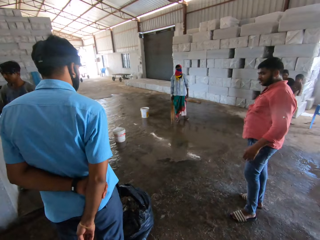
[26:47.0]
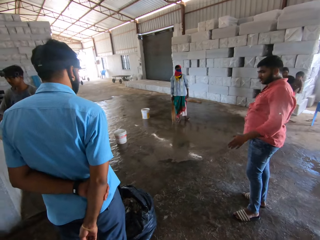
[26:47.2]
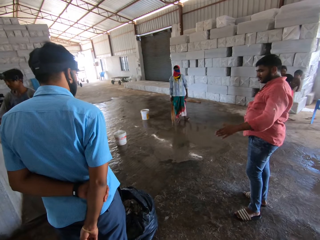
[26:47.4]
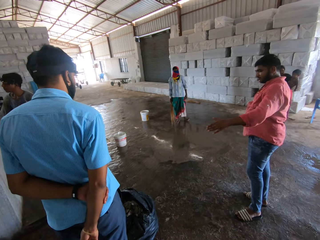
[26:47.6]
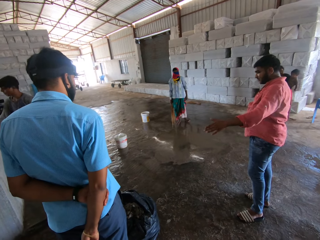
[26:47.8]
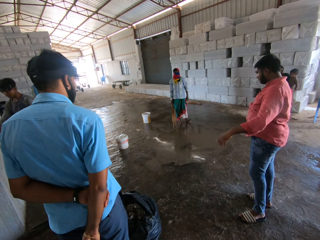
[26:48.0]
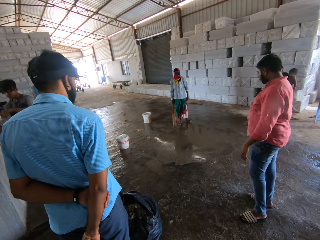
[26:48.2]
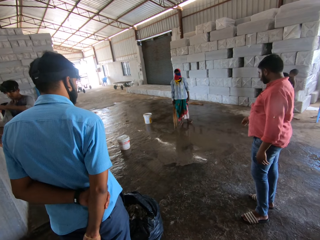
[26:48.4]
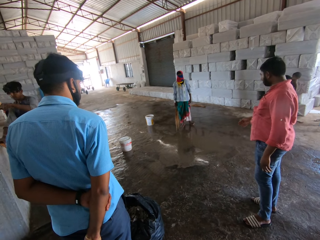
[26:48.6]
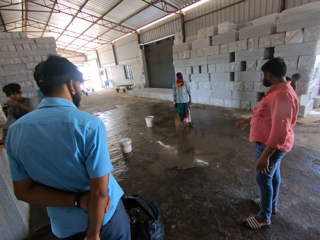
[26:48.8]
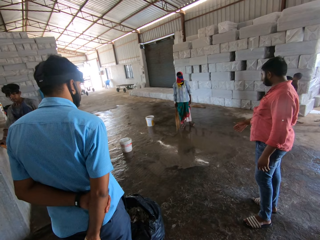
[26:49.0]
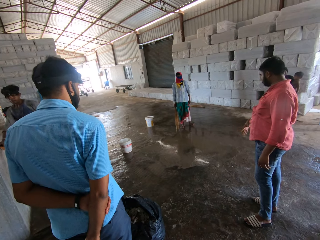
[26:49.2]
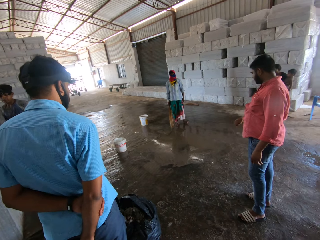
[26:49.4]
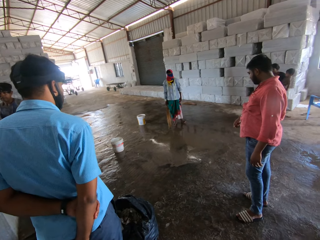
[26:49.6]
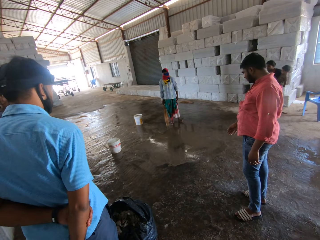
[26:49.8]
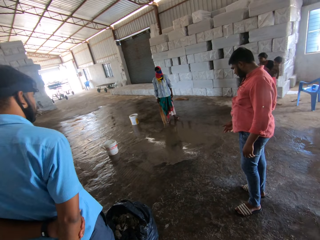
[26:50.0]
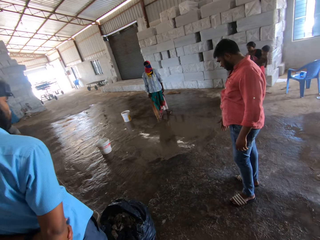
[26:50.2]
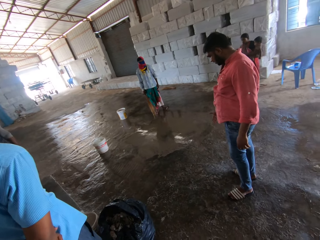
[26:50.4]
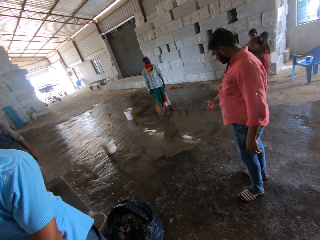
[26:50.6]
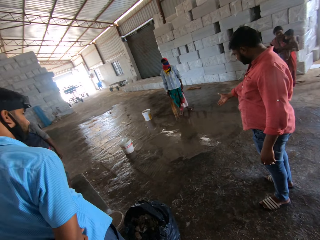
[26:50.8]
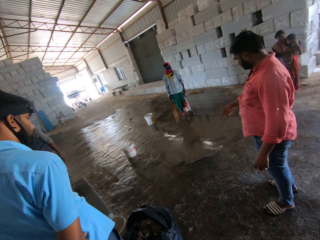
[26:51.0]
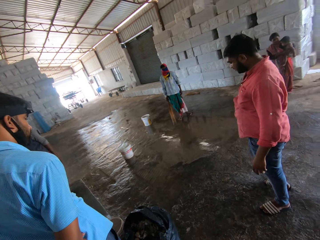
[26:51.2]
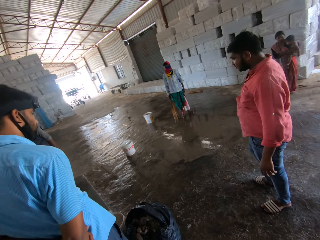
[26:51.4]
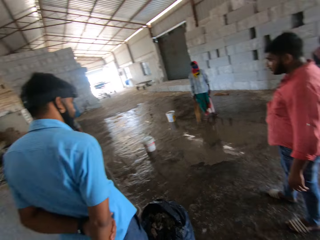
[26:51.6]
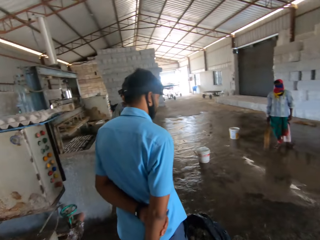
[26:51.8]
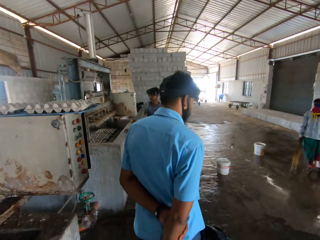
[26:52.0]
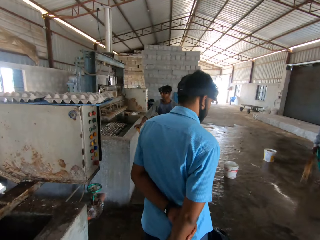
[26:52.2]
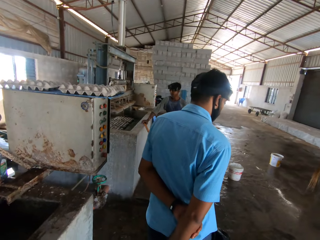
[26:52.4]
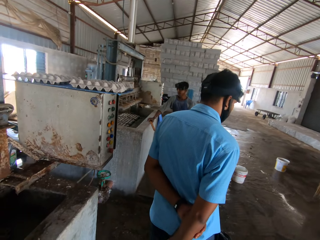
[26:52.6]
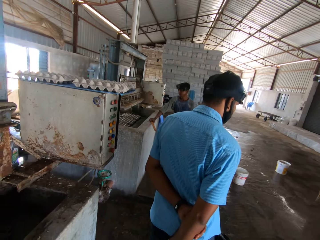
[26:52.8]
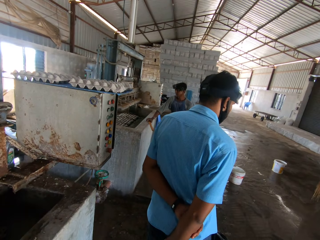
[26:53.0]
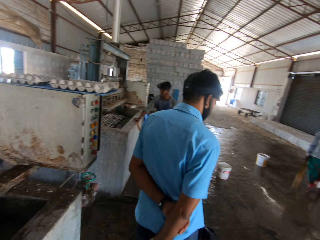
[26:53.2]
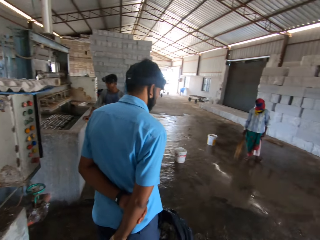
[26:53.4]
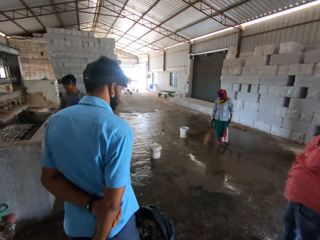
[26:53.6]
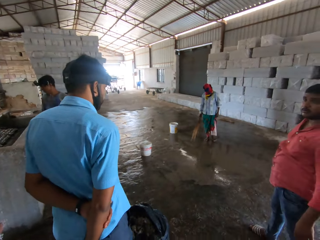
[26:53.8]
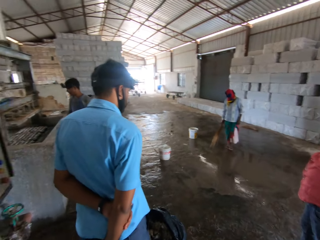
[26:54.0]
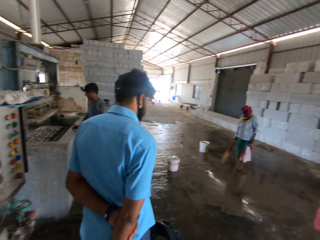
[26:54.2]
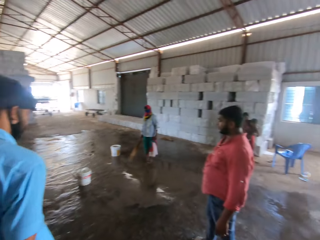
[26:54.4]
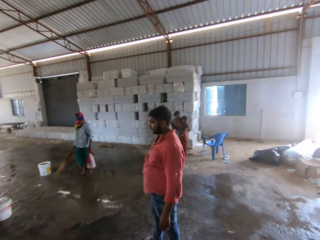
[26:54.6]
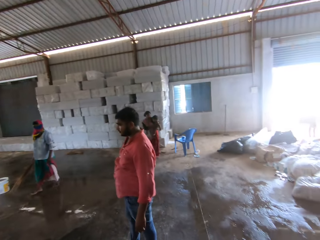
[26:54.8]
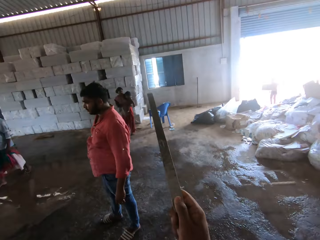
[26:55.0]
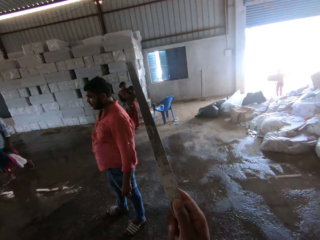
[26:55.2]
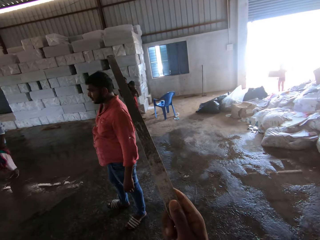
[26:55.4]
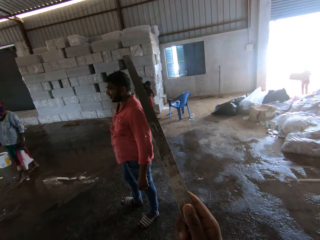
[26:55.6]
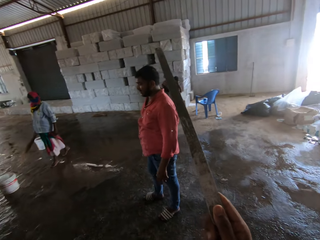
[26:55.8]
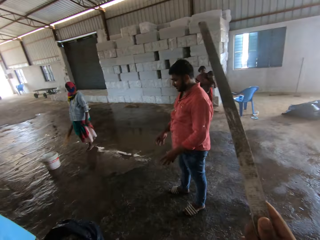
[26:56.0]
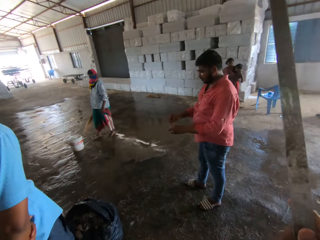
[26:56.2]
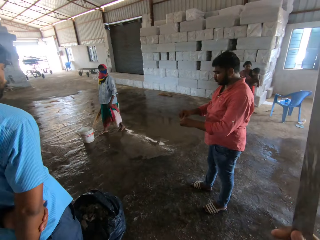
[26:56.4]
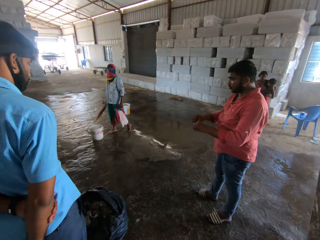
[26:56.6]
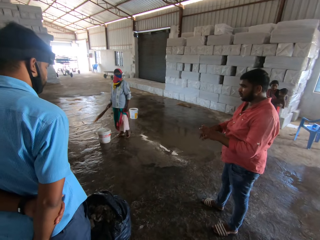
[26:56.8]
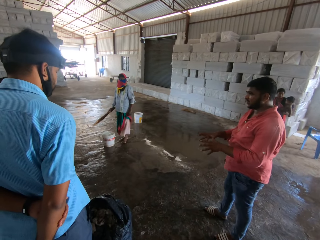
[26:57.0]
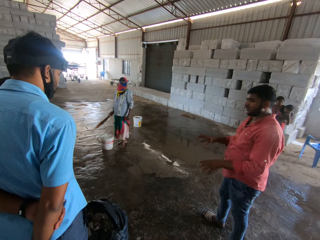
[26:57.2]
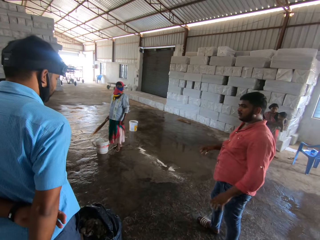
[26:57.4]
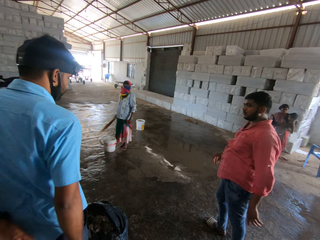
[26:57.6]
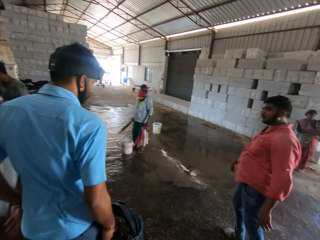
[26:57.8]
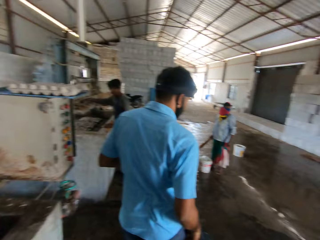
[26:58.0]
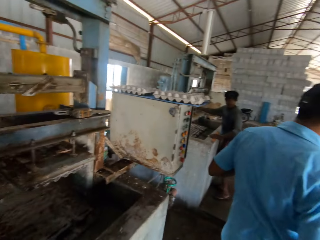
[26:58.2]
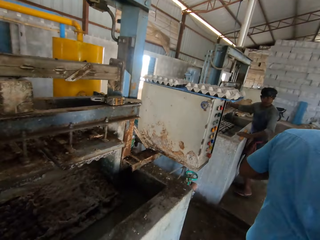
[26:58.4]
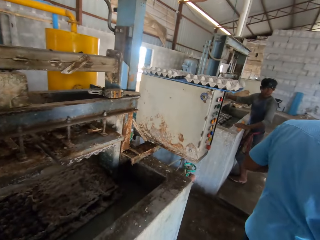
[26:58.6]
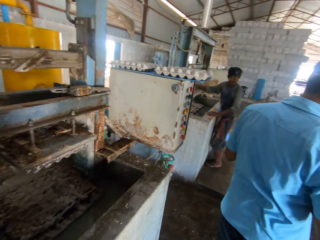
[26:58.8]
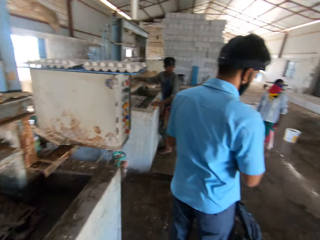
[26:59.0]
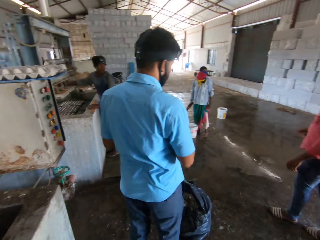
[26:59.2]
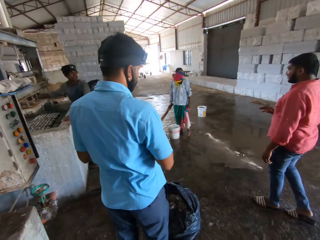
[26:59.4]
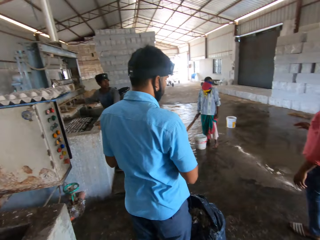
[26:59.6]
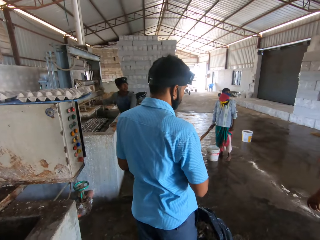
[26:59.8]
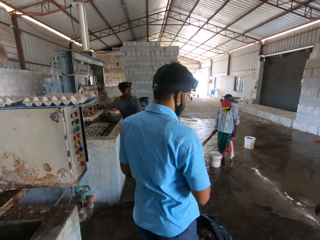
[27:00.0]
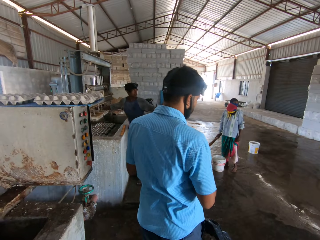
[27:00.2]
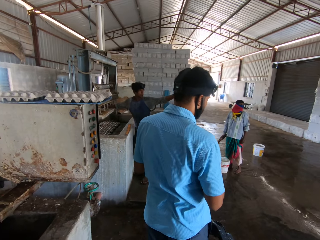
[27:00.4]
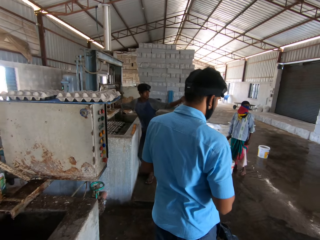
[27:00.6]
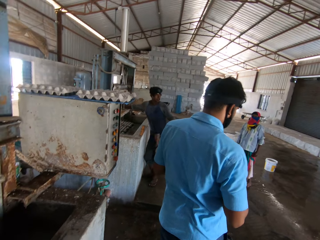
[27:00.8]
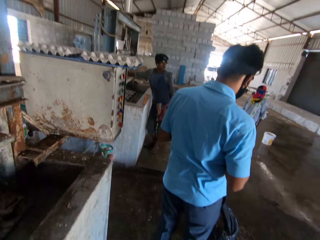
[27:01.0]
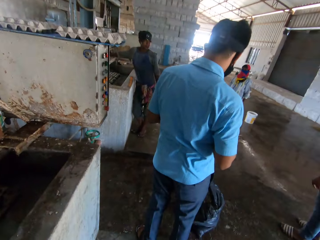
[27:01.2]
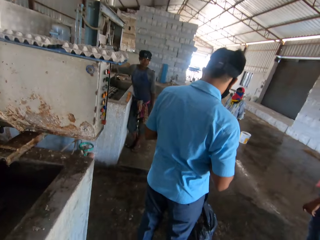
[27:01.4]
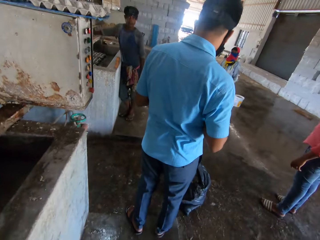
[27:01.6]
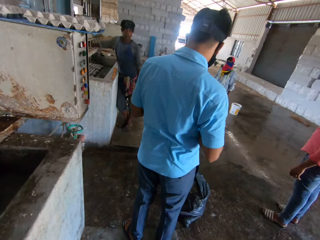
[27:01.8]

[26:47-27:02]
The camera wearer moves a metal pole. The person walks in the room.

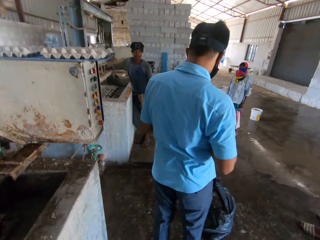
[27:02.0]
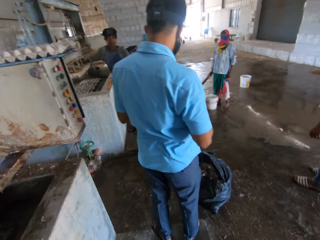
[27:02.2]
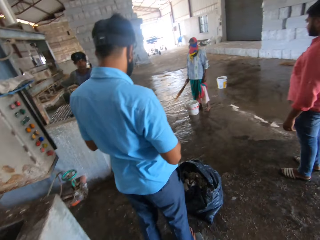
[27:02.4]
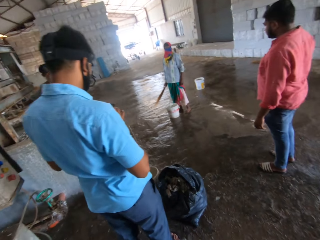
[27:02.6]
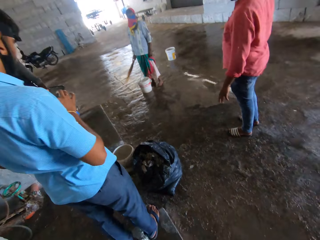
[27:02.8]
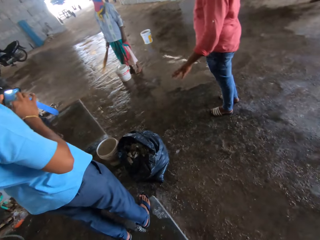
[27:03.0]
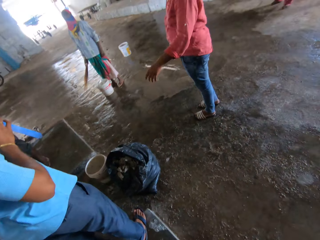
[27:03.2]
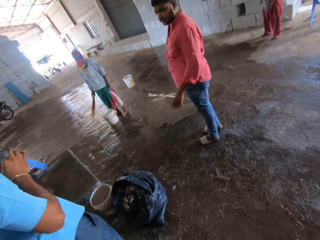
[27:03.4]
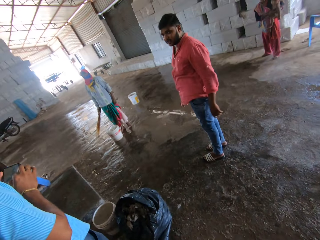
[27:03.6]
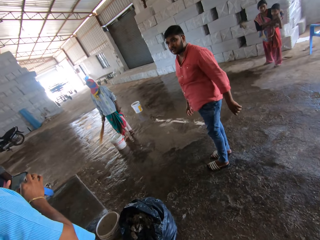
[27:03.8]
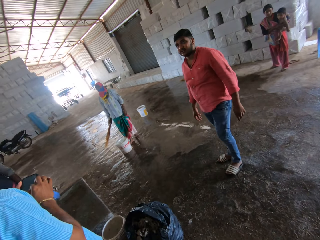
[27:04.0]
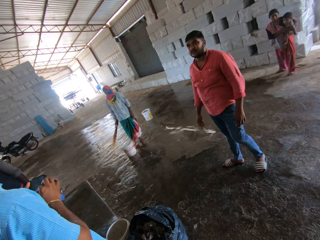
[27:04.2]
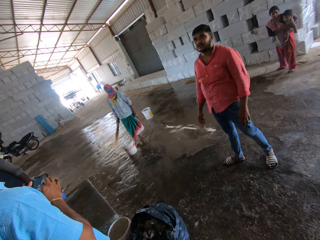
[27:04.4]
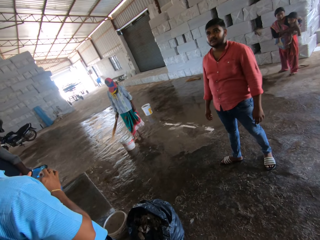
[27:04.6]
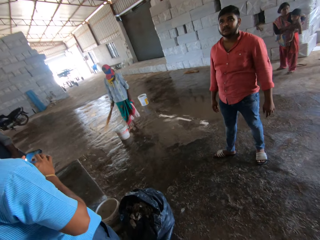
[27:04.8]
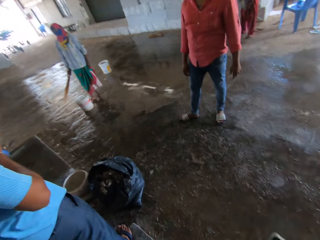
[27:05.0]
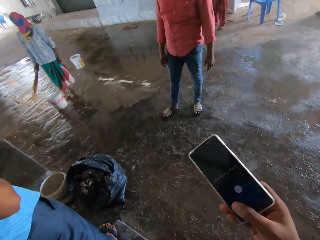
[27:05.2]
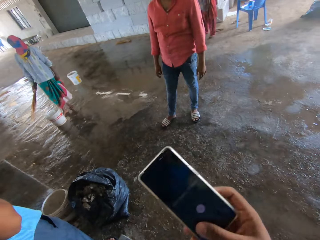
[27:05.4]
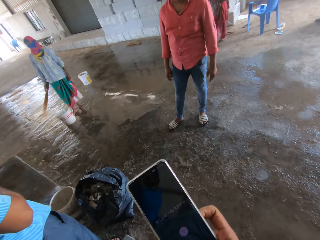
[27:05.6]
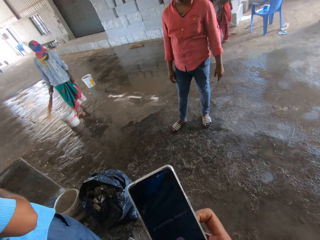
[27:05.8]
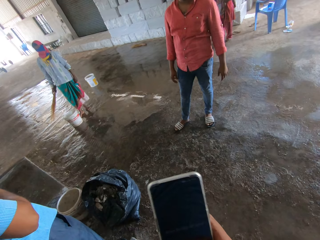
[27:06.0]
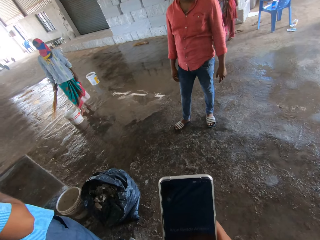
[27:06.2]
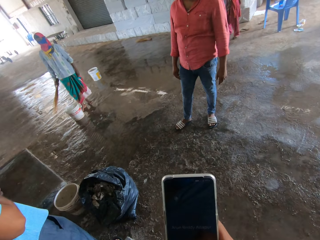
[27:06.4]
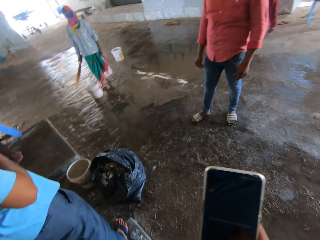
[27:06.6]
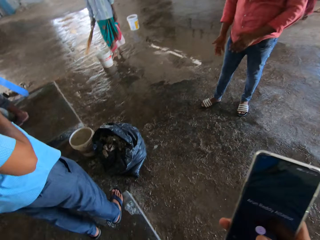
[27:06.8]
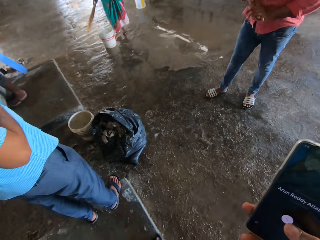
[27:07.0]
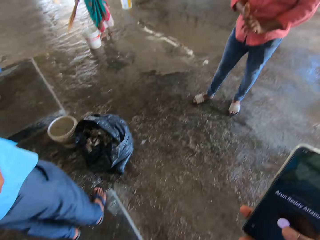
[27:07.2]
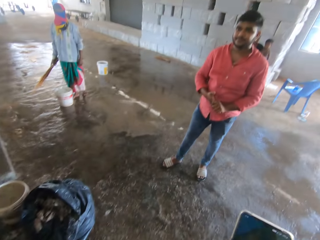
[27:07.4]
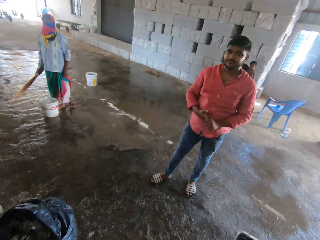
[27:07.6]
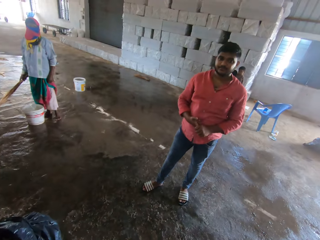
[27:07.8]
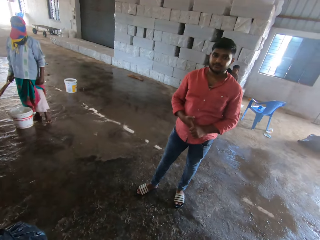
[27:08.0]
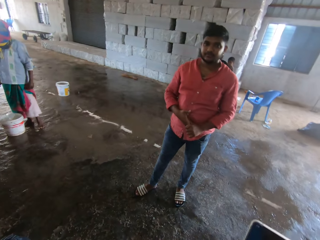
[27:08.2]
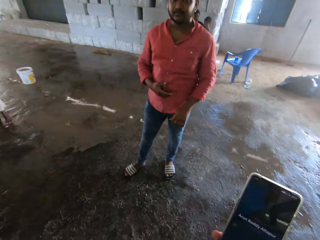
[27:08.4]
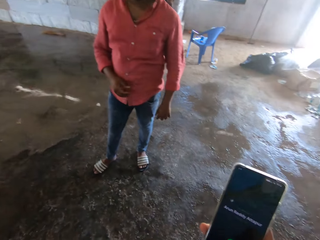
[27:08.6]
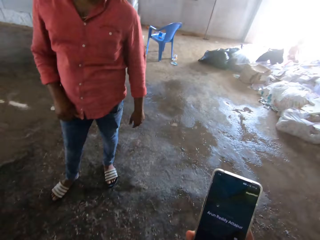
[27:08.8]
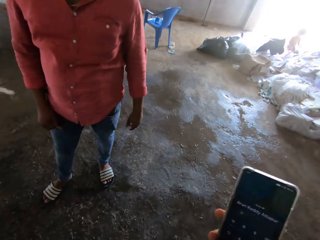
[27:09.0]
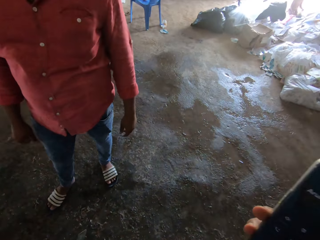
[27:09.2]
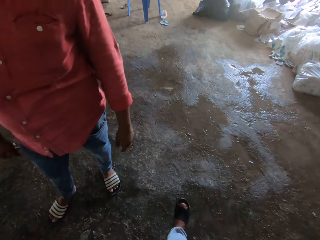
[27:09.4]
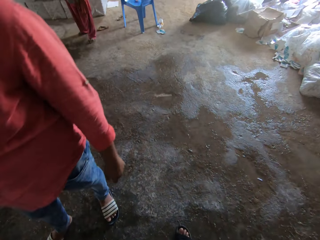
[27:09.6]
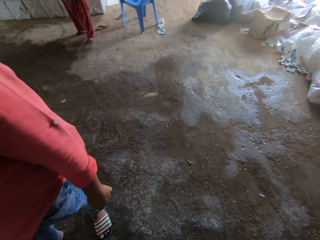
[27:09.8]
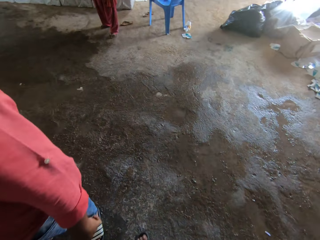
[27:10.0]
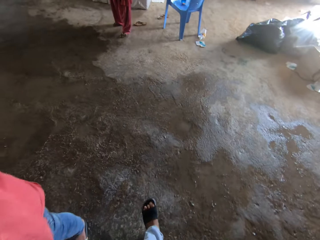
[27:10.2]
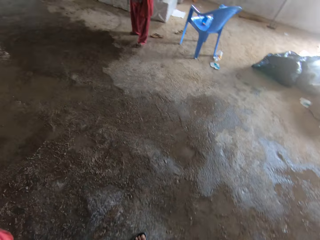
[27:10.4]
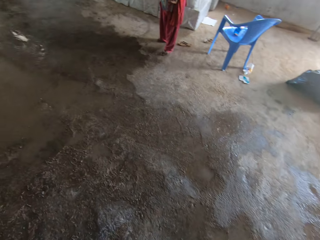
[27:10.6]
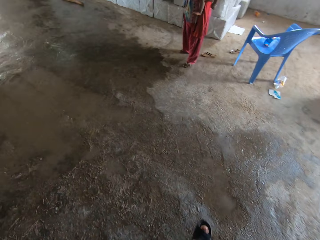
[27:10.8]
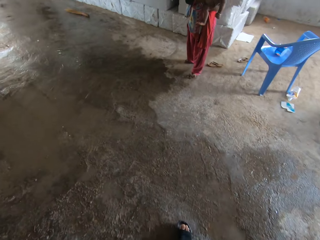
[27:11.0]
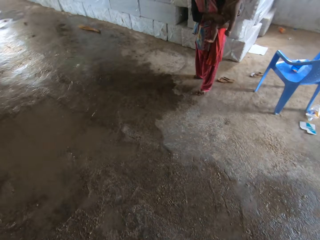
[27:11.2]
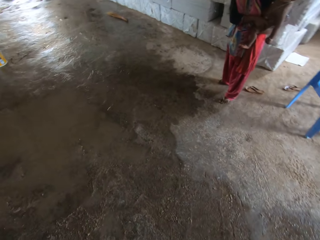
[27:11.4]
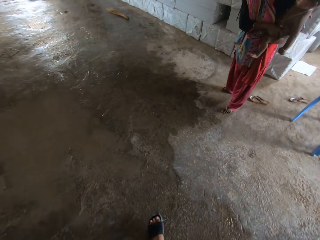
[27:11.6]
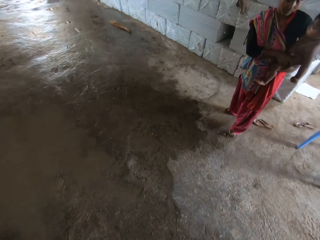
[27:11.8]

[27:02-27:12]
The camera wearer uses the phone. They walk across the warehouse.
